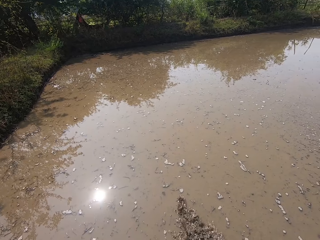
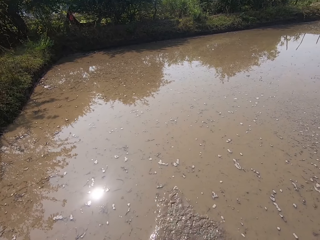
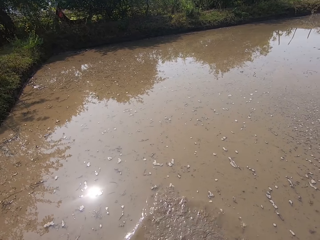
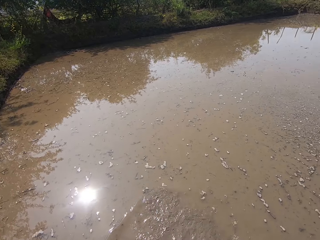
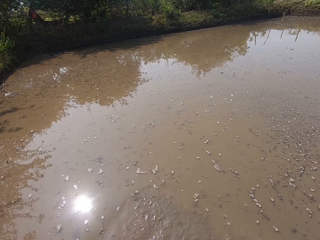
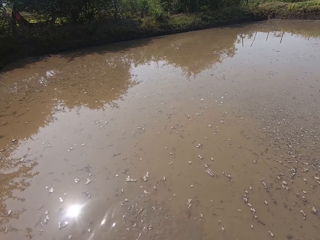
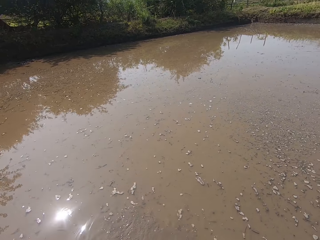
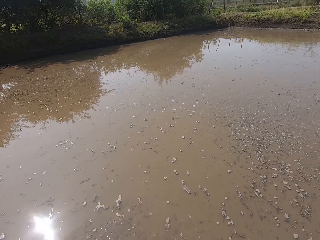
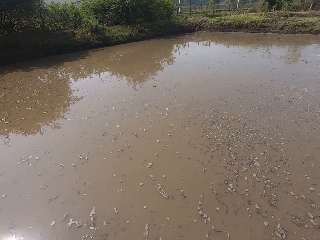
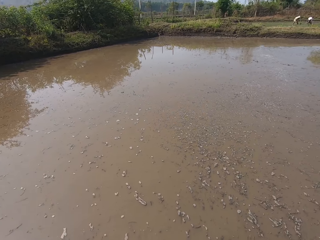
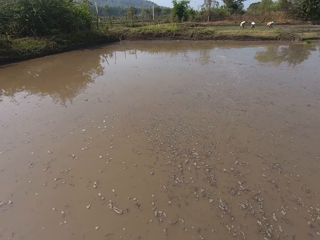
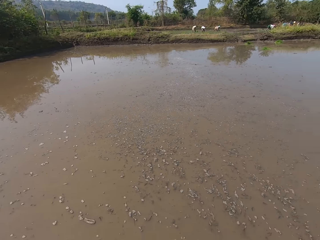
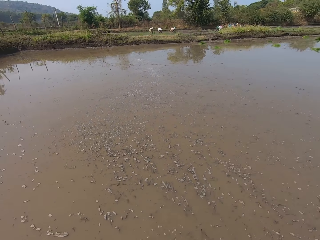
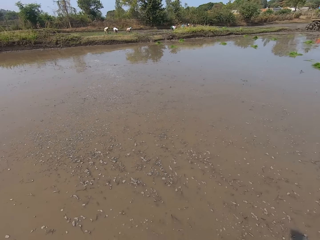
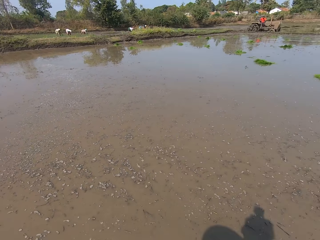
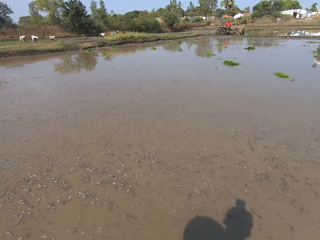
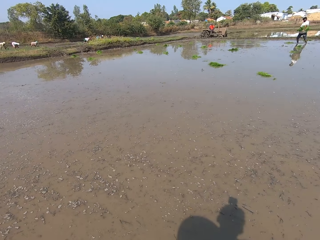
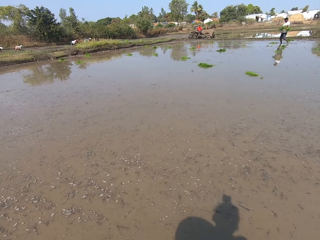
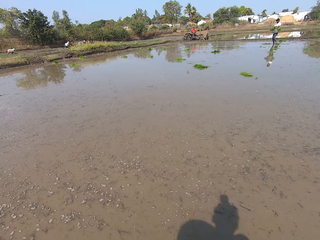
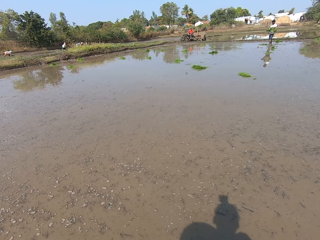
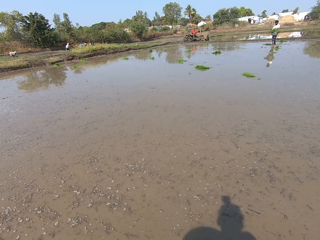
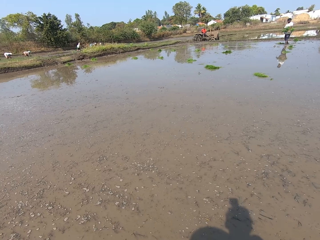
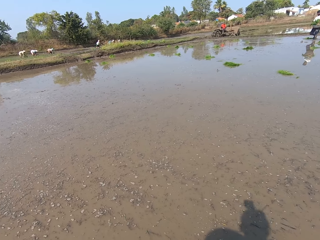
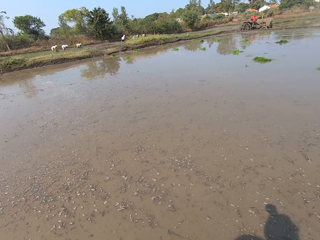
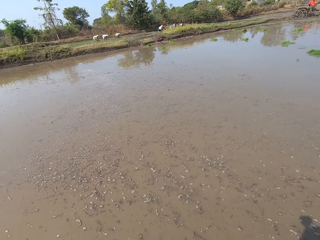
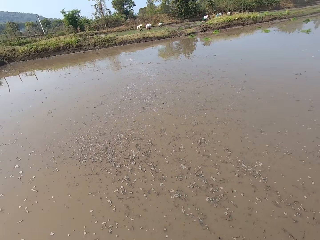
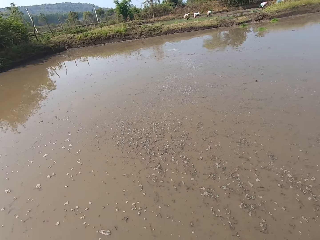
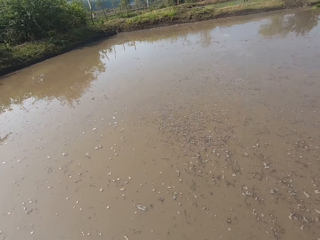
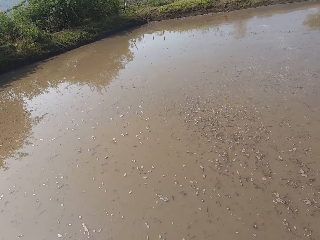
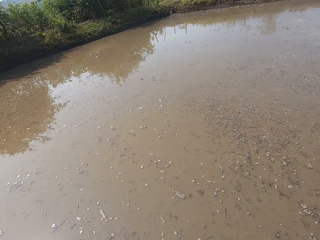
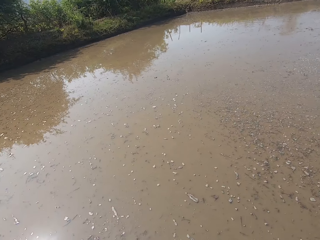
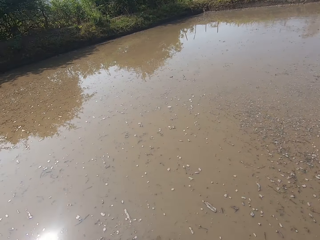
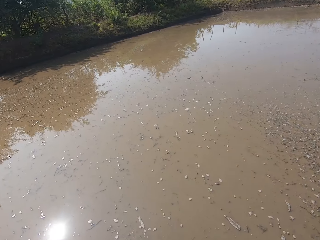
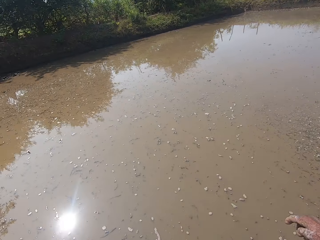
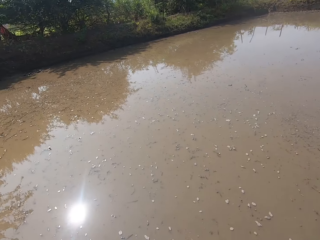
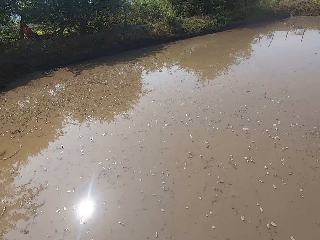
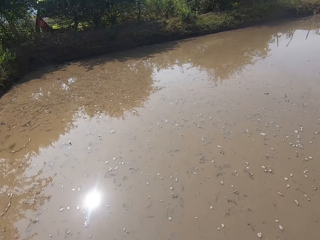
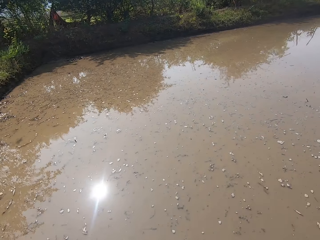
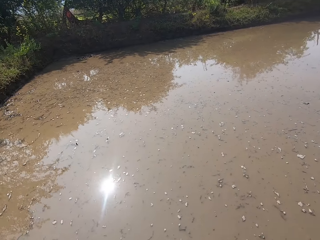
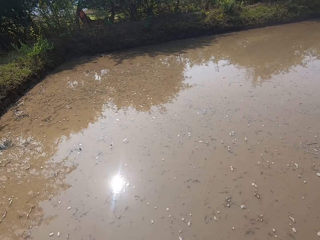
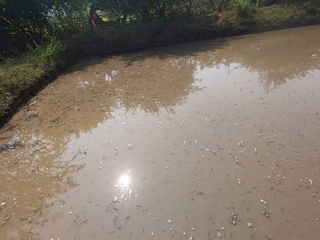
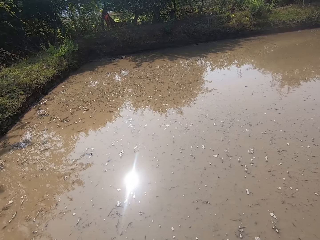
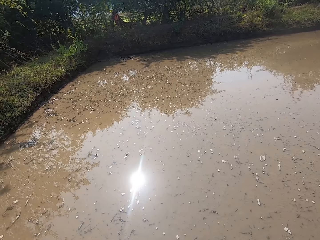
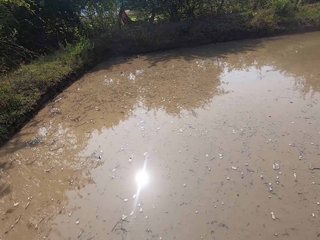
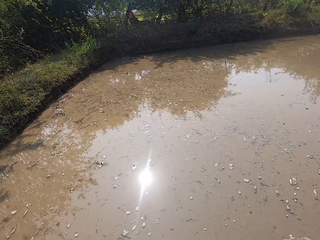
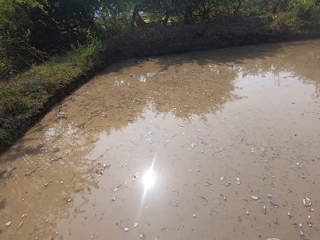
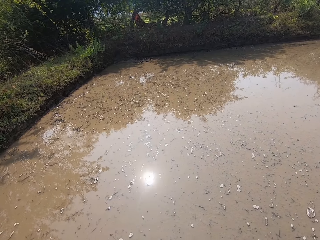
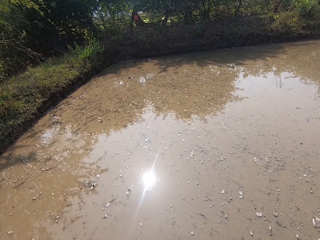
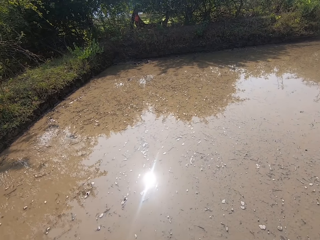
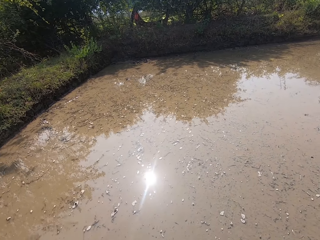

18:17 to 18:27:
The camera wearer walks. A man walks into the swamp. The camera wearer interacts with the man. They look around.

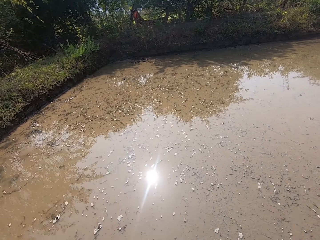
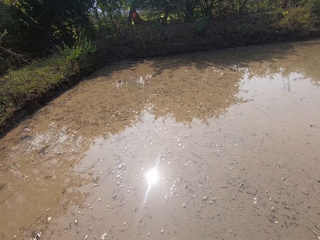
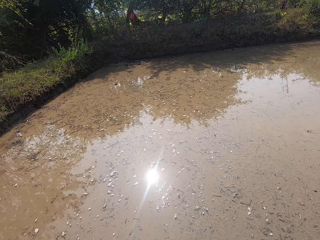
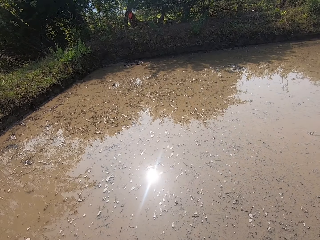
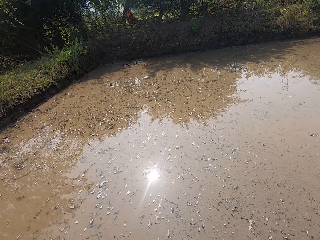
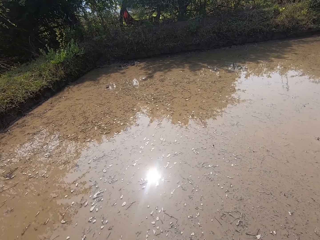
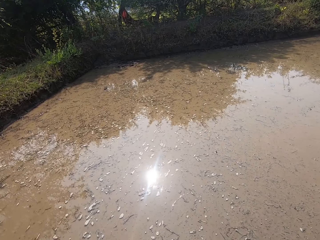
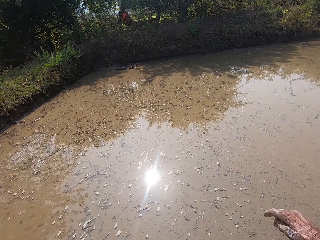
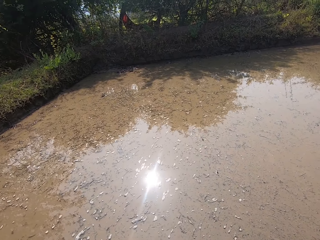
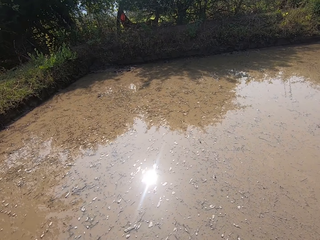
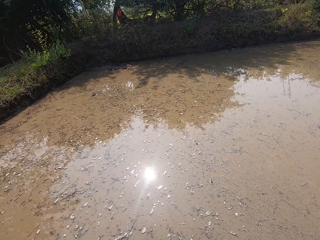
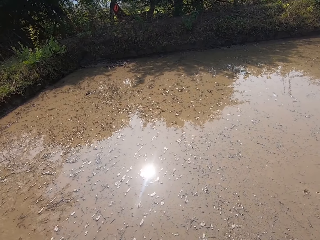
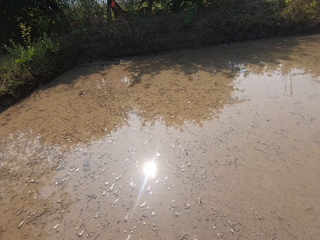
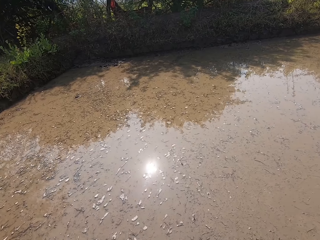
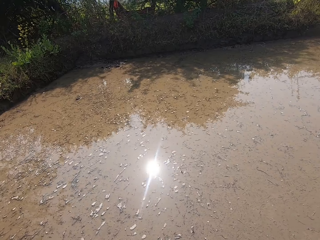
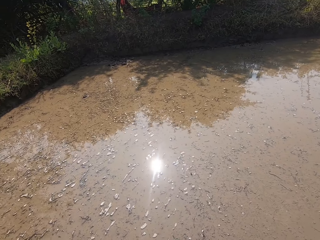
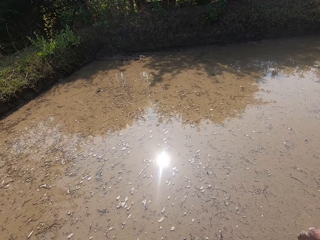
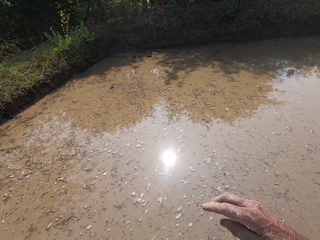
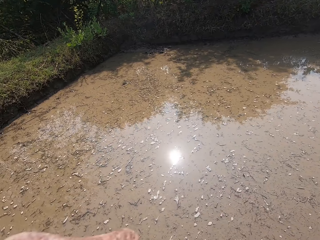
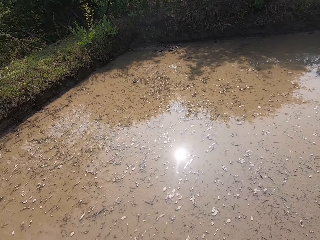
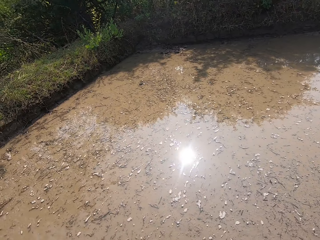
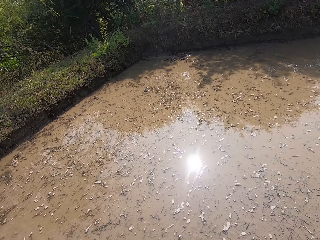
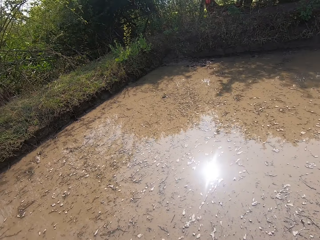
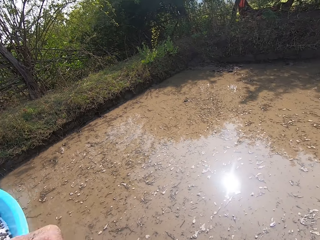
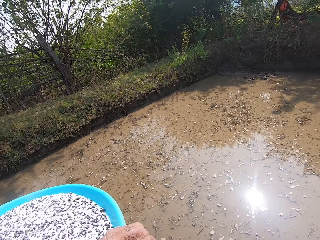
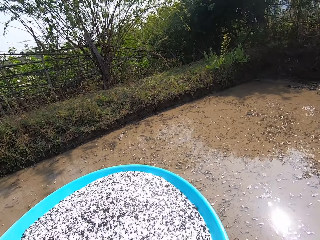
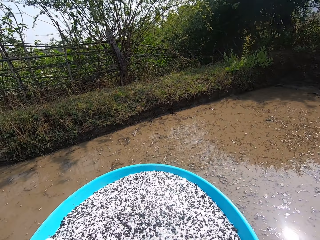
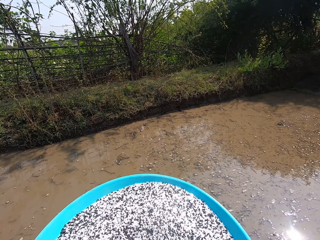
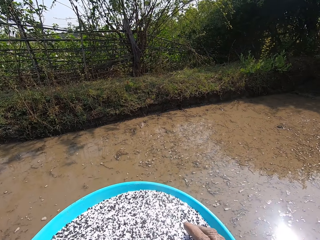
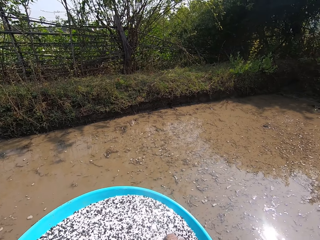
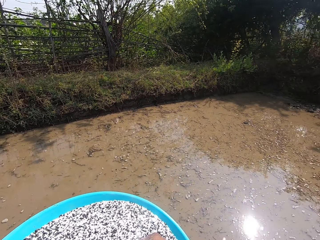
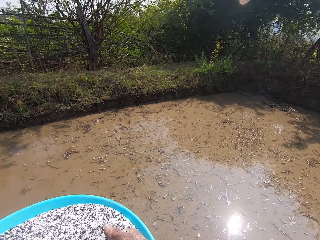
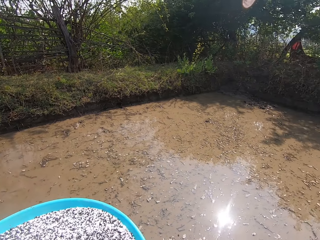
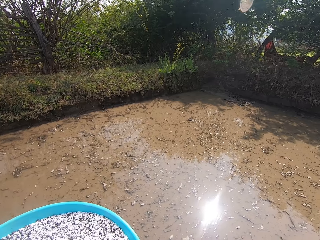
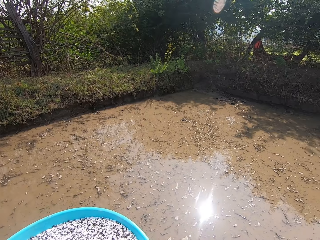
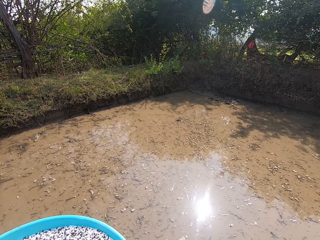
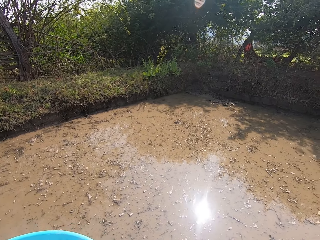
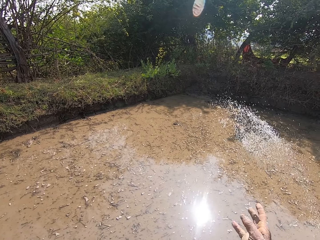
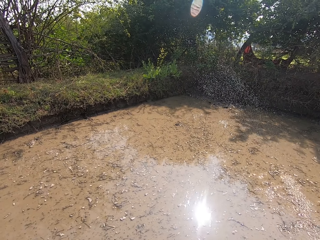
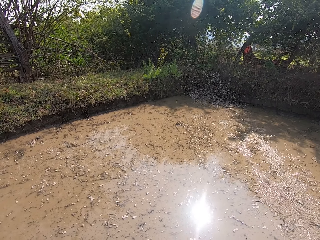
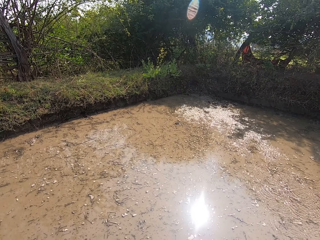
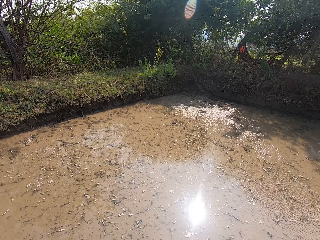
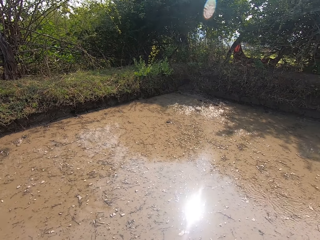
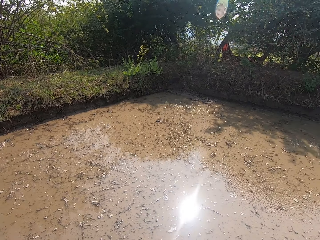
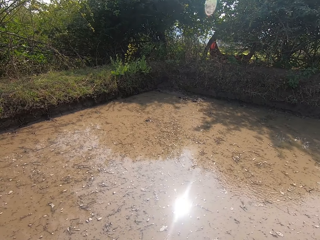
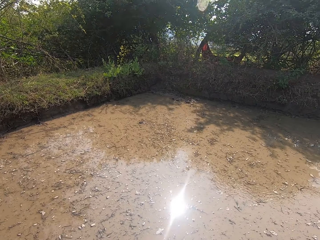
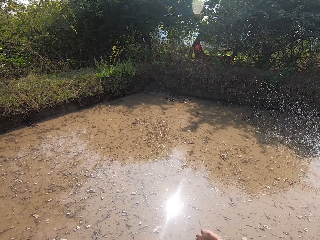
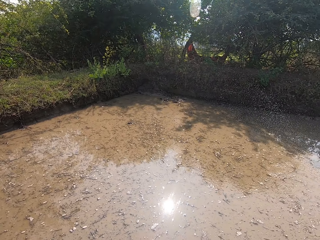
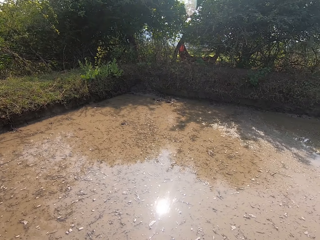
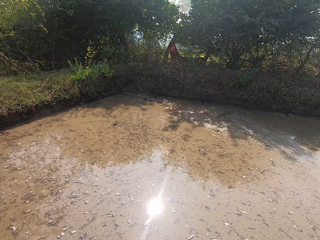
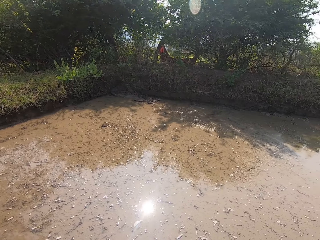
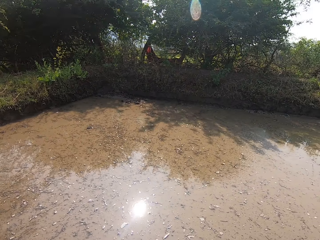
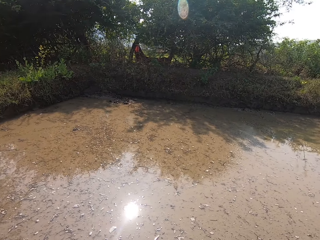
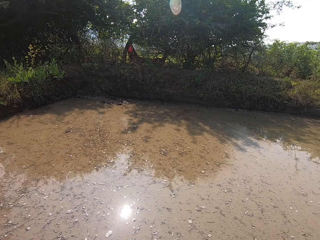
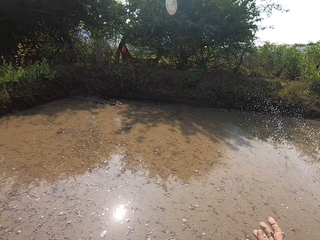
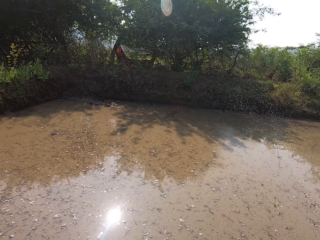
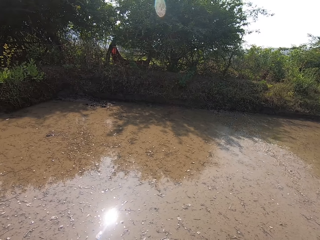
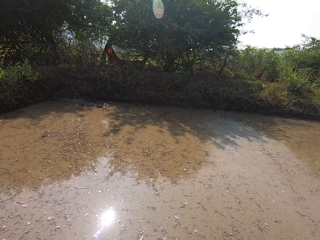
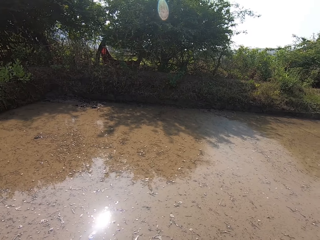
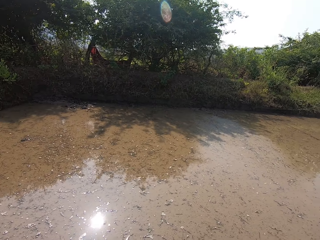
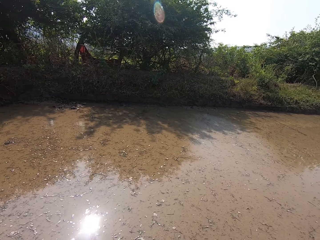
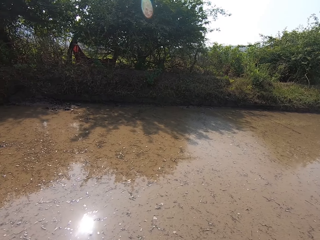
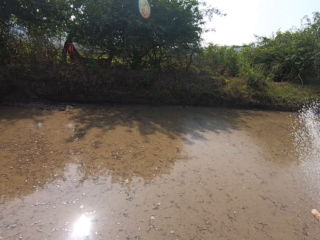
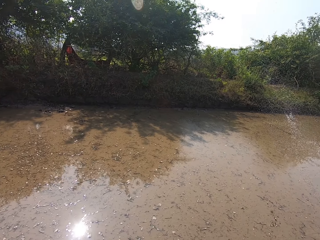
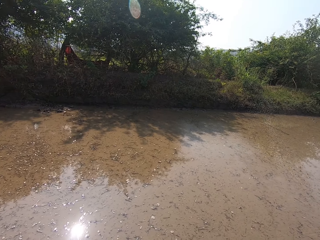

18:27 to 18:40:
The camera wearer walks. He packs seeds from the tray with his right hand. He touches something. He throws the seeds into the swamp with his right hand.
